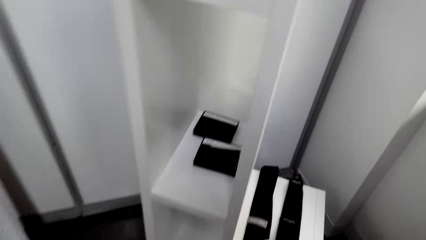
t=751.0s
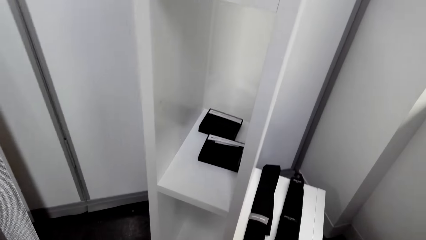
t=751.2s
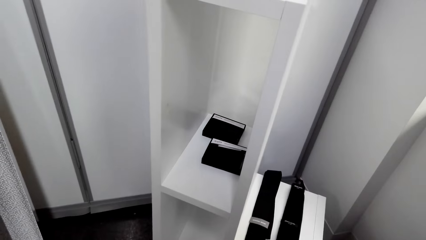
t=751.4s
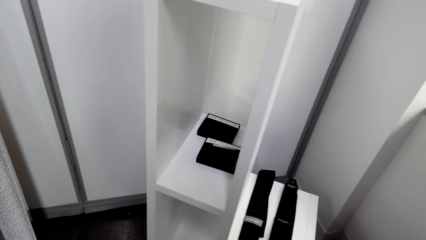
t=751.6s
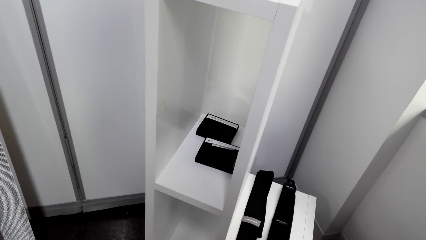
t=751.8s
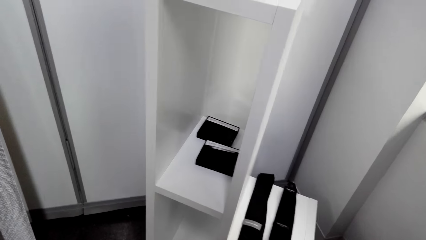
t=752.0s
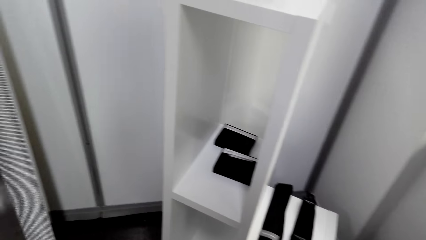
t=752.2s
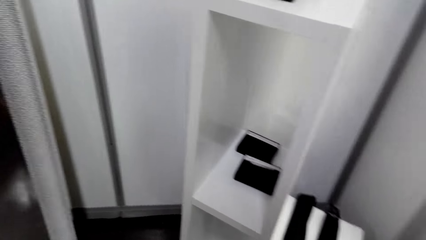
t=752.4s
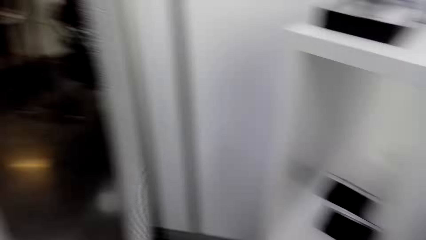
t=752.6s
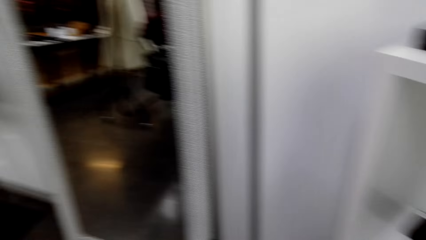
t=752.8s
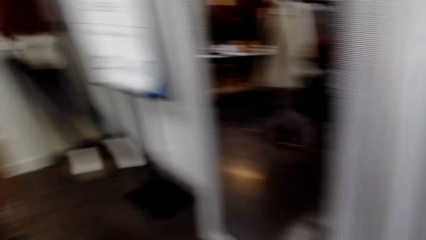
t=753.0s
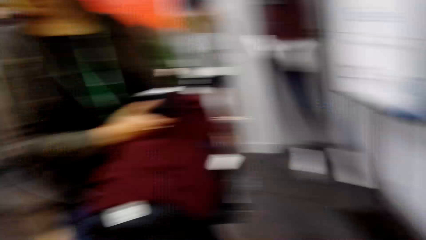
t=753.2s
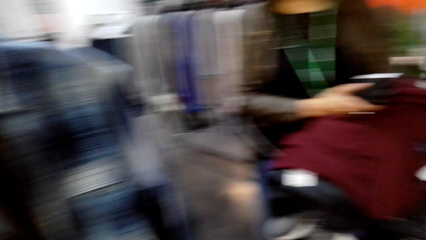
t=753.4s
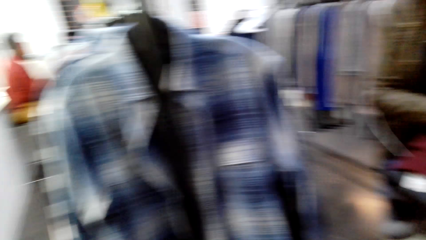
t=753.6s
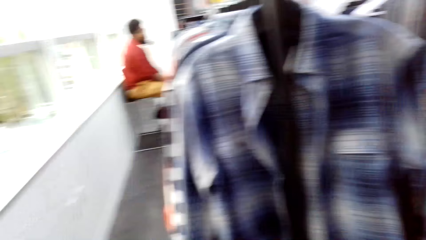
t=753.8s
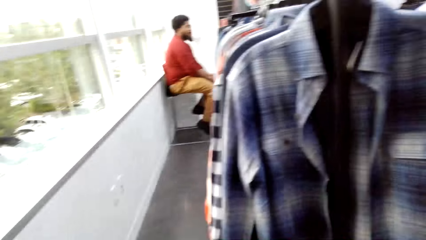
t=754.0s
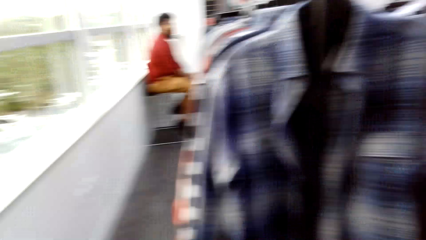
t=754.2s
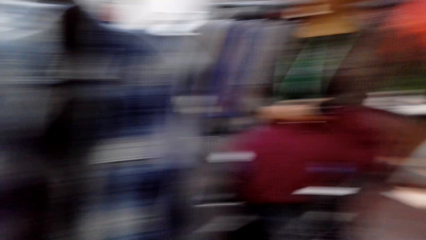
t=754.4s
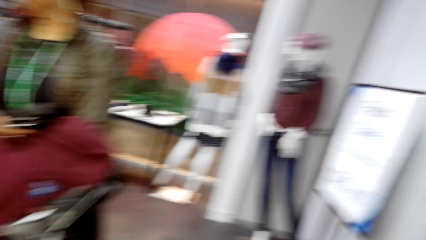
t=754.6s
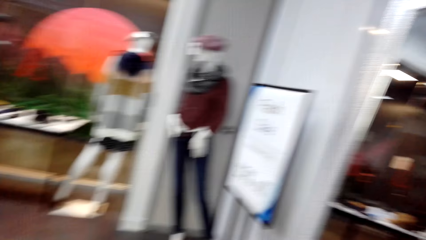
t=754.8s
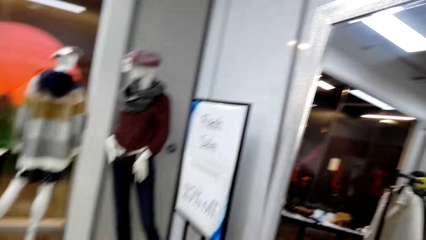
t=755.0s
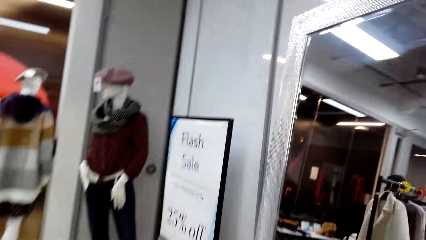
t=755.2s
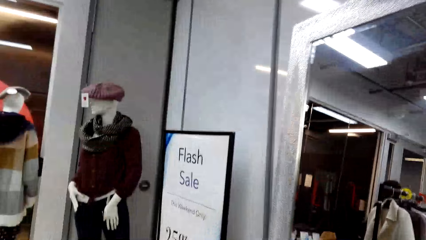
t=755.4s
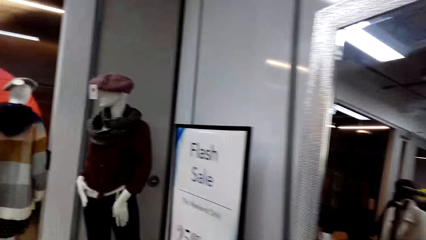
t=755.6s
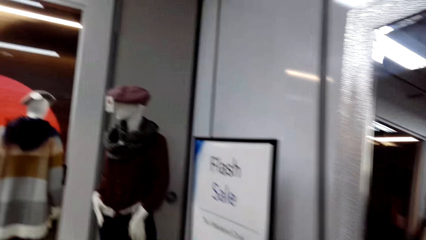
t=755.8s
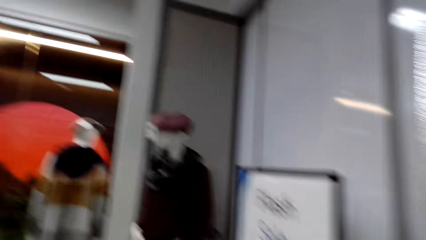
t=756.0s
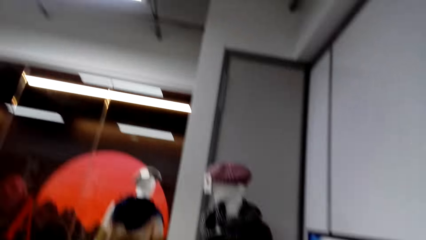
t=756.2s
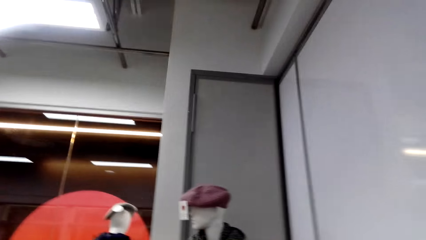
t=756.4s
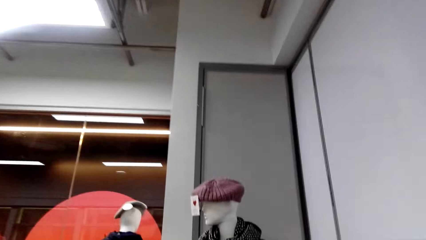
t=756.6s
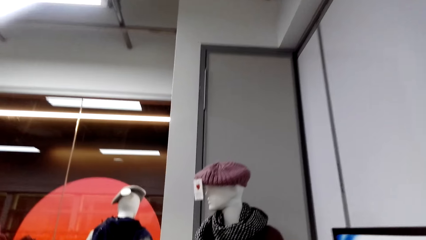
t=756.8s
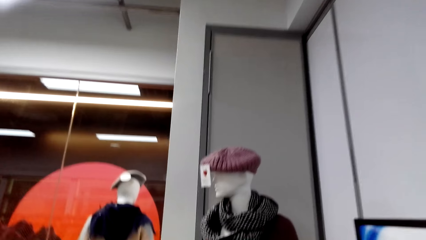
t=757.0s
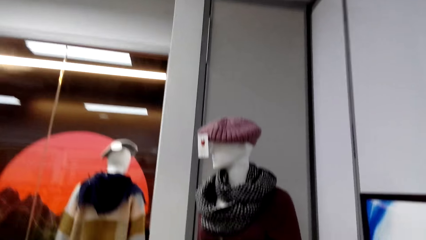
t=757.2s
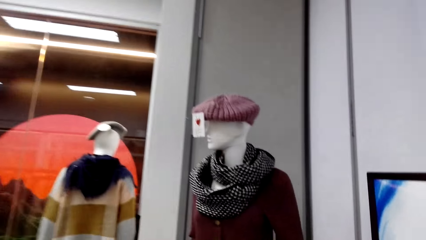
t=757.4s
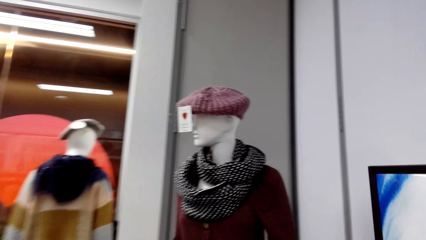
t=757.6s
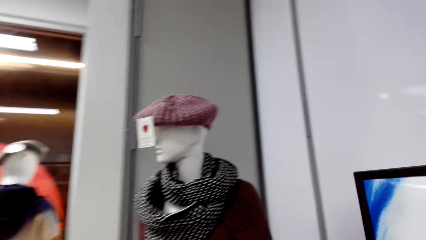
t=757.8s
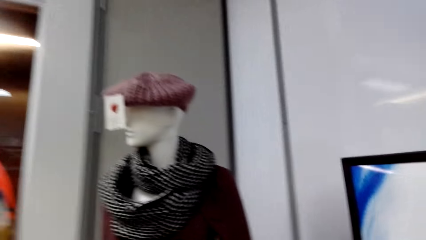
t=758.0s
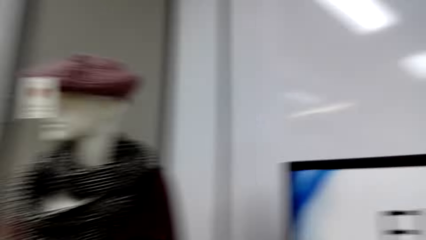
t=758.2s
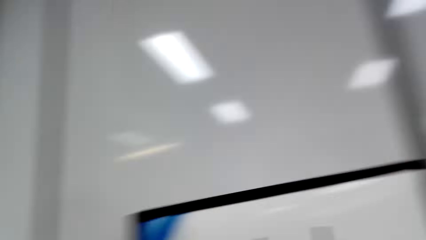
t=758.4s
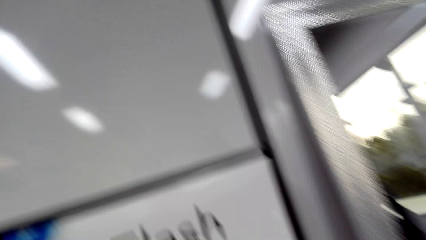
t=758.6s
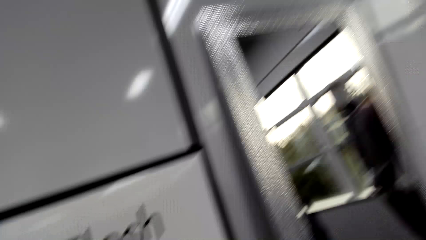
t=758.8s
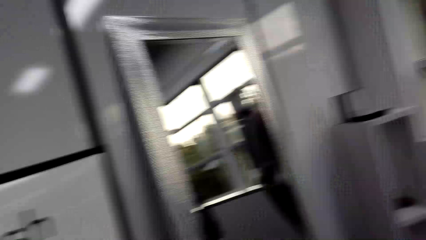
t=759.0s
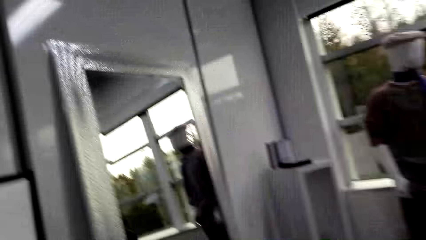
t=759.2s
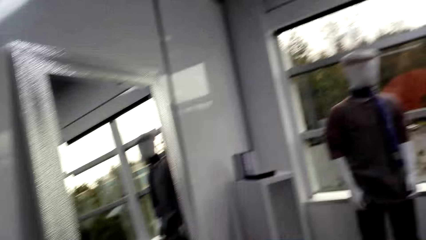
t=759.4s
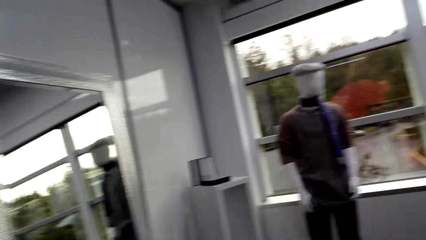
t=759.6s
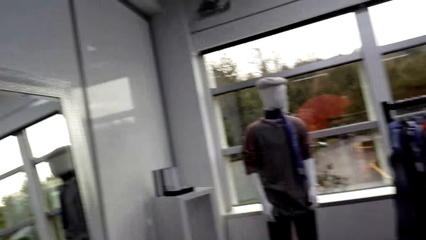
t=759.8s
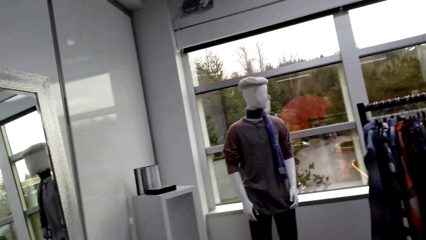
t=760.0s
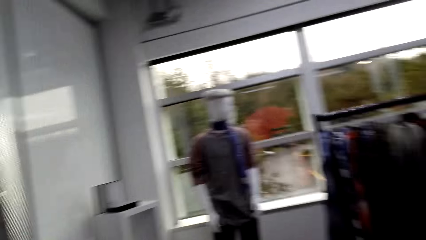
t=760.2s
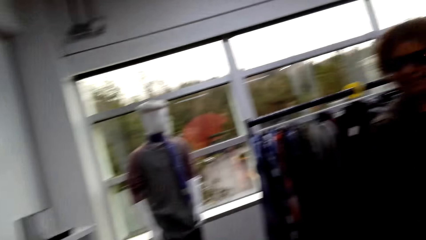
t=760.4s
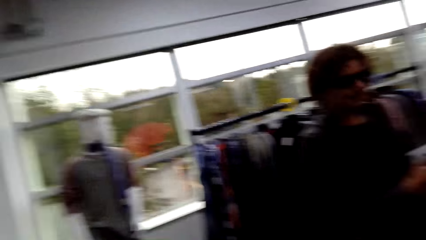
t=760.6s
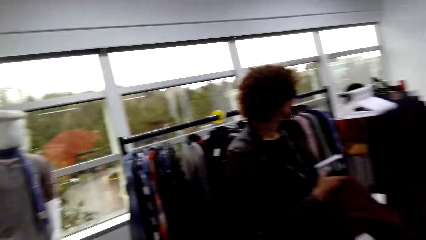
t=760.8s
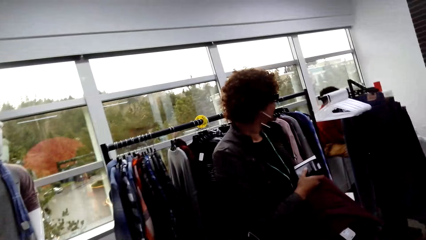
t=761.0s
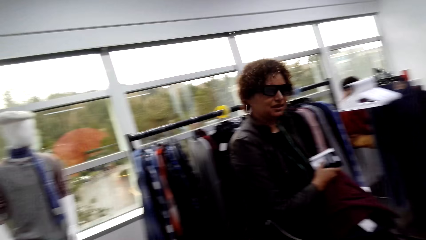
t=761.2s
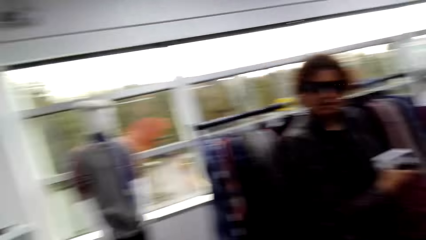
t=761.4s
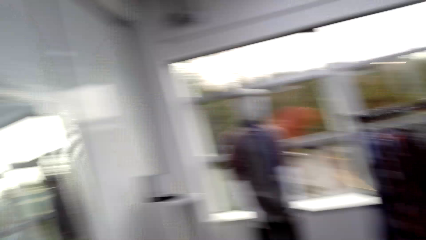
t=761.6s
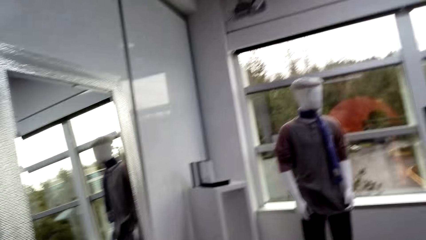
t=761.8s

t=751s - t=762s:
The camera wearer looks at the shelf. They look around the boutique and walk around the boutique.

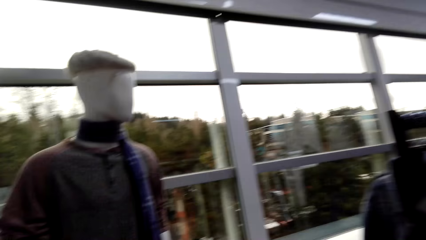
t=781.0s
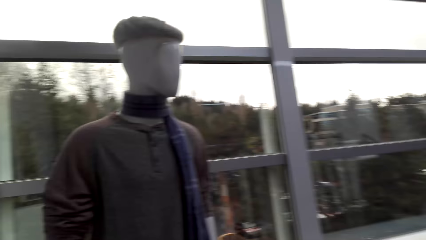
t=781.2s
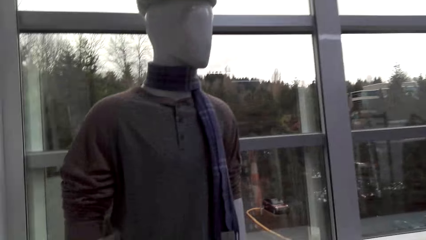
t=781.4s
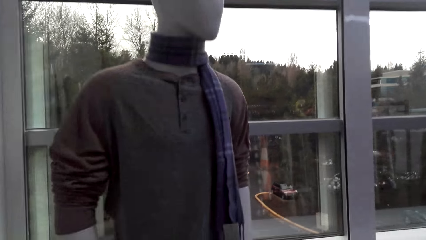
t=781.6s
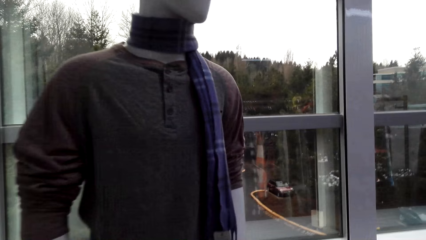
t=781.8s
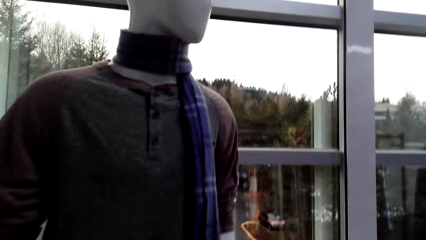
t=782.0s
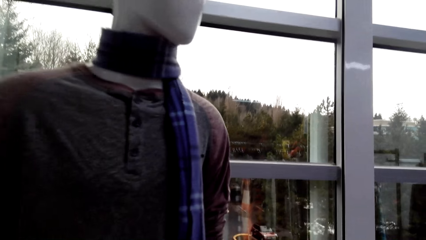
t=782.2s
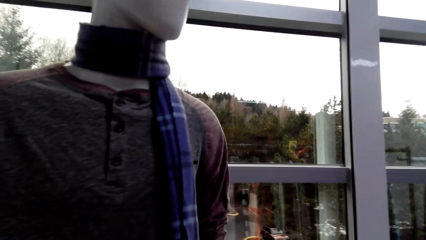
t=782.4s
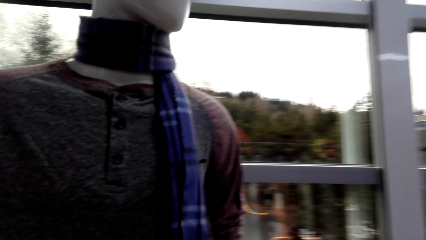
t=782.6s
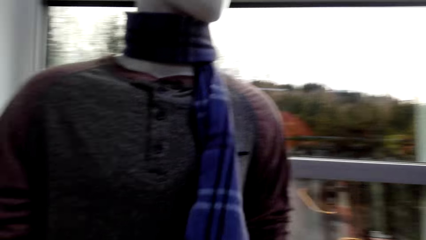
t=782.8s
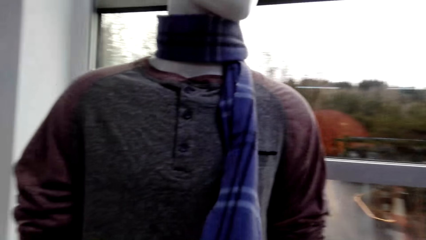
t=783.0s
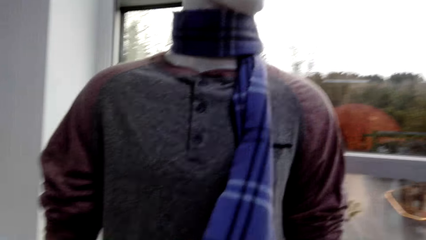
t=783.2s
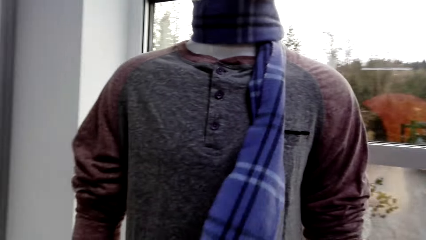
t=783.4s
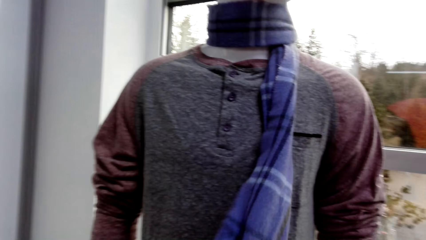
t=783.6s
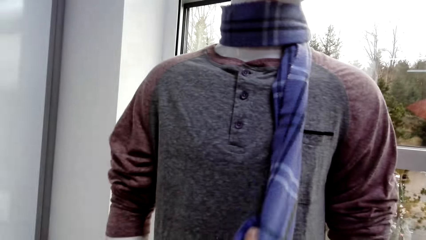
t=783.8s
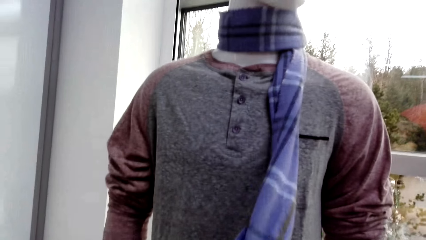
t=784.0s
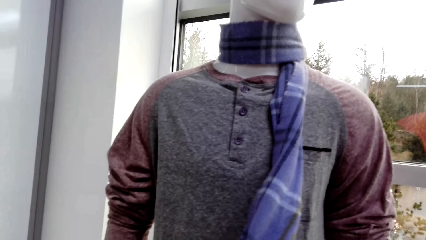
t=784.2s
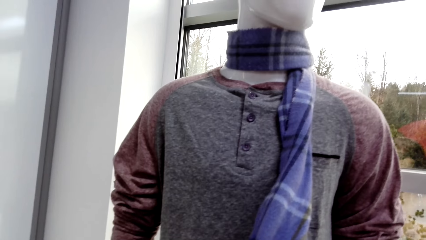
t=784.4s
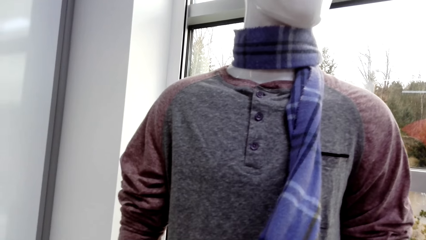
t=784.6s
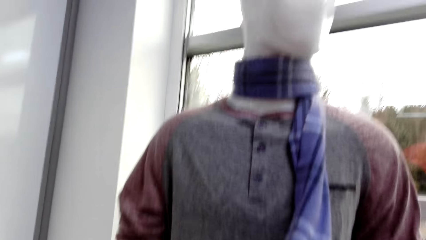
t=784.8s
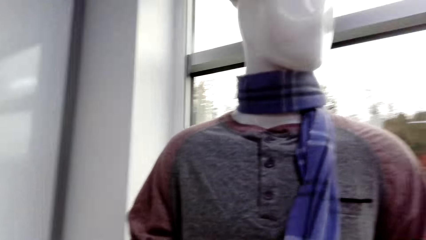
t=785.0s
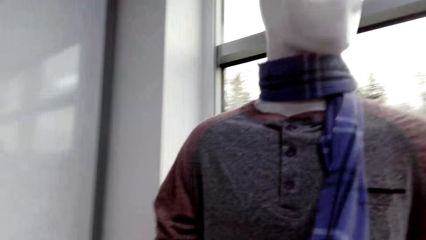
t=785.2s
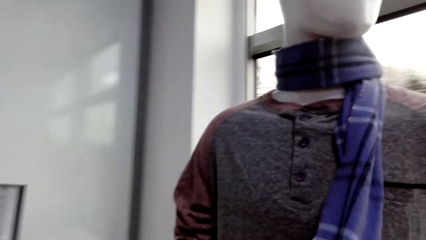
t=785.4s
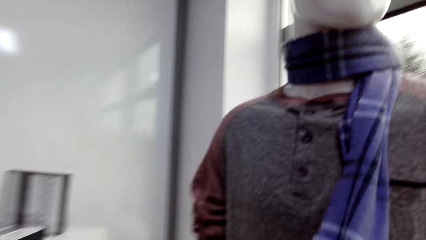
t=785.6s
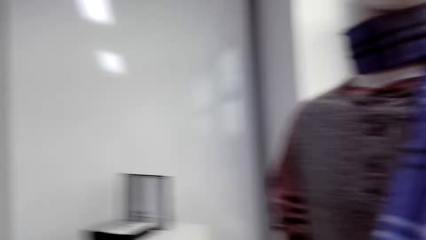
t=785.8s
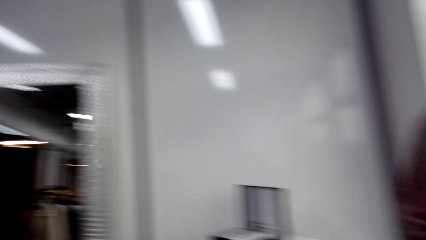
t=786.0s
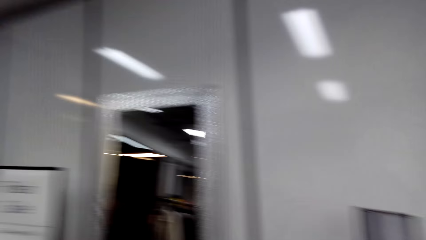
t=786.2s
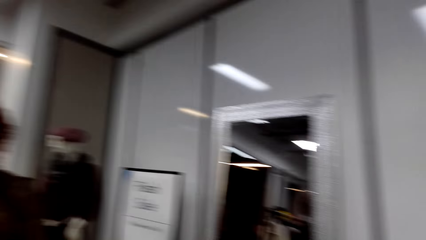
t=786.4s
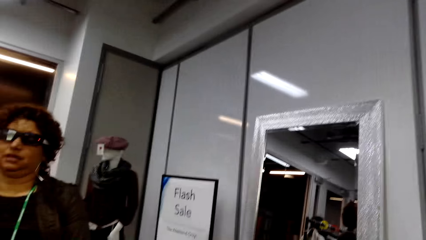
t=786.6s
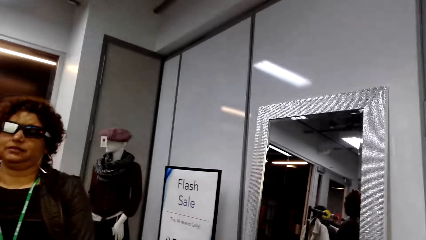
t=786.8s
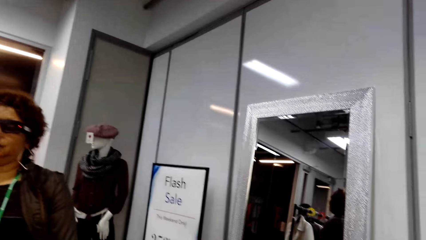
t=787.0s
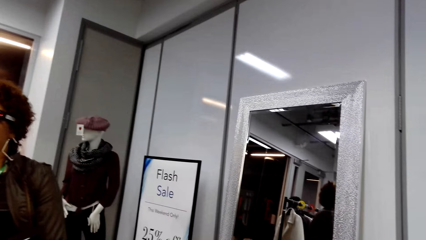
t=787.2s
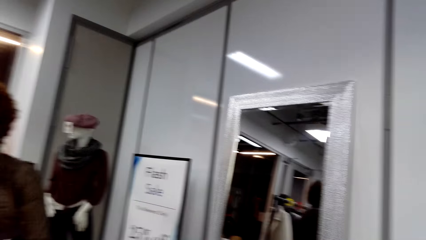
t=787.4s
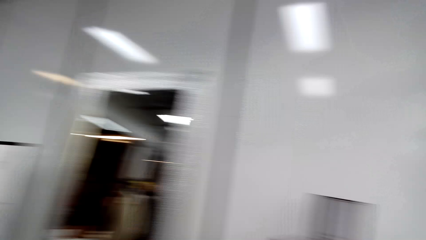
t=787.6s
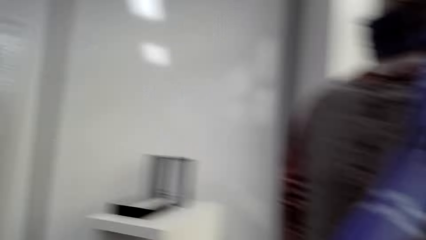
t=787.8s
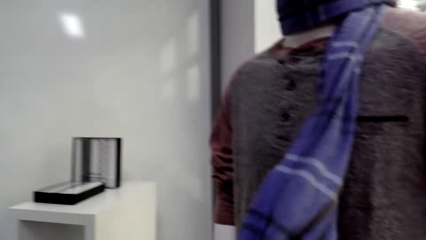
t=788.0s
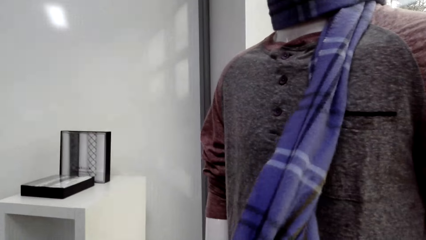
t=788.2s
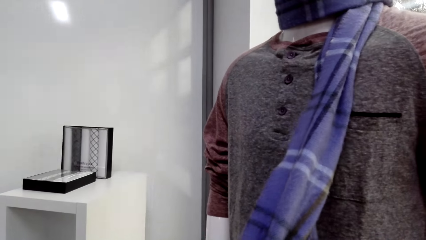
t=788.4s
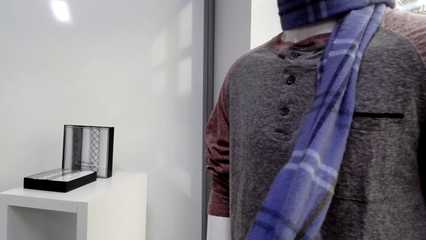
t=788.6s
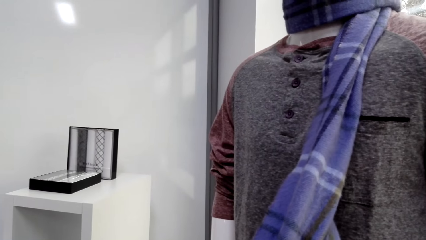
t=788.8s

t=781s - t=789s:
The camera wearer touches a scarf. They hold the scarf.
